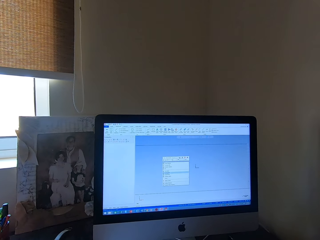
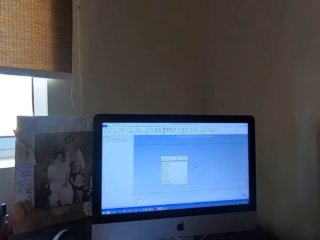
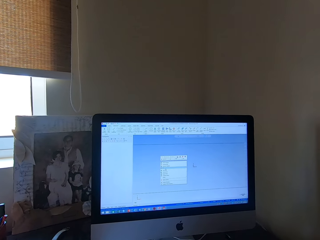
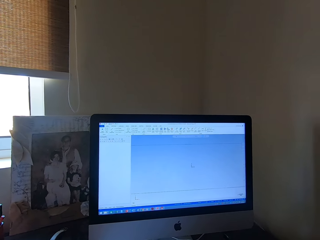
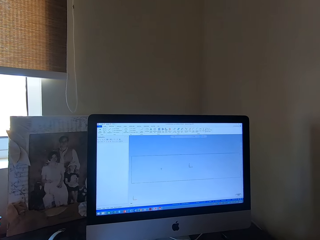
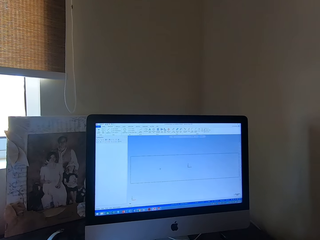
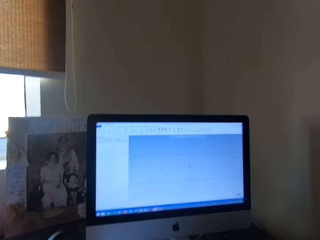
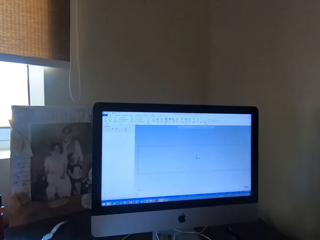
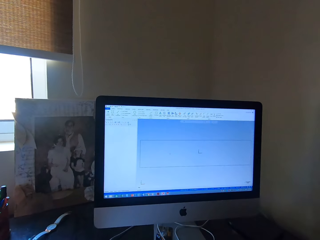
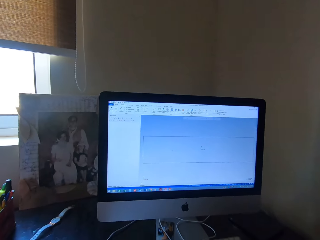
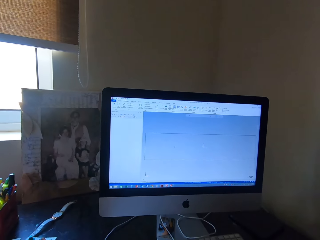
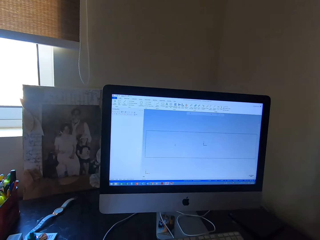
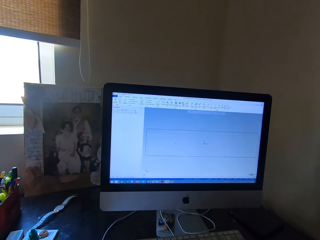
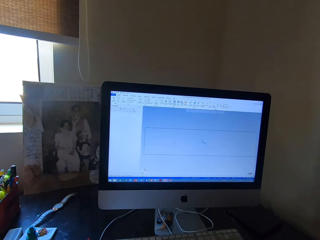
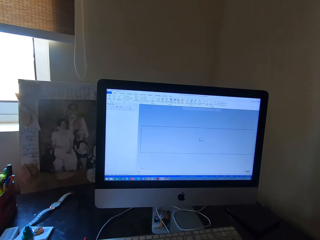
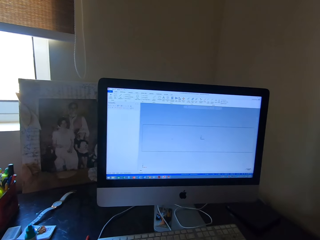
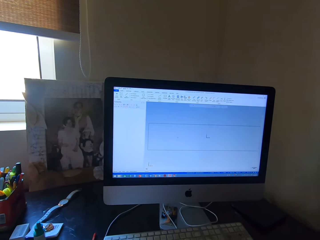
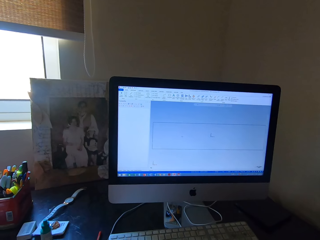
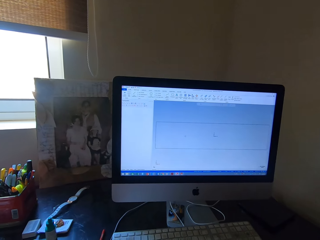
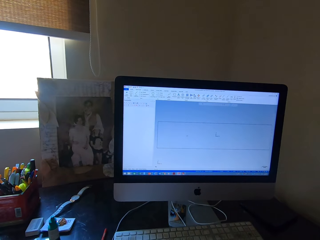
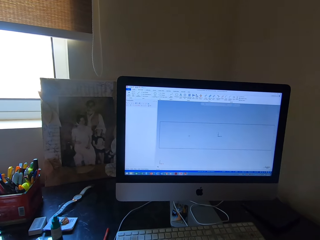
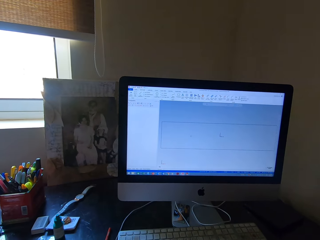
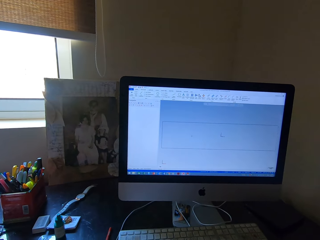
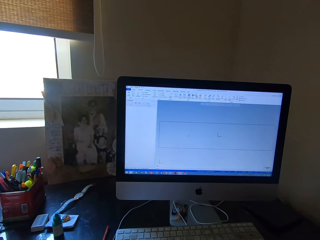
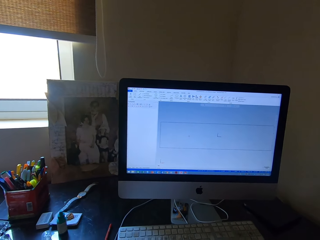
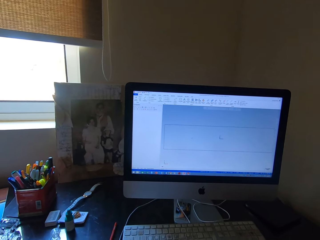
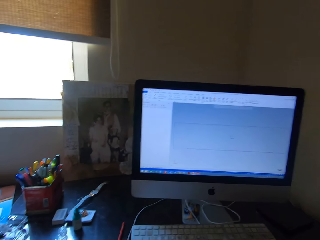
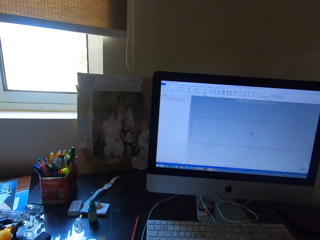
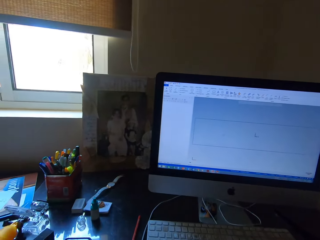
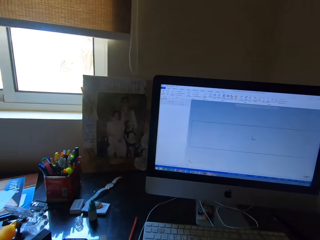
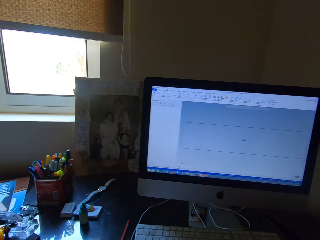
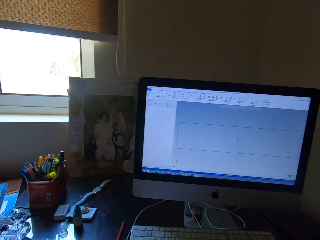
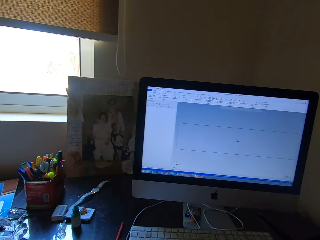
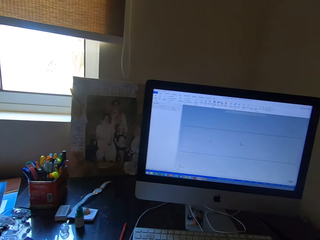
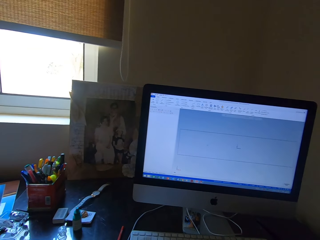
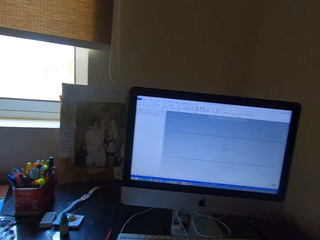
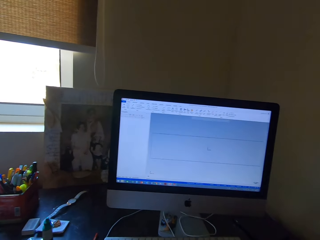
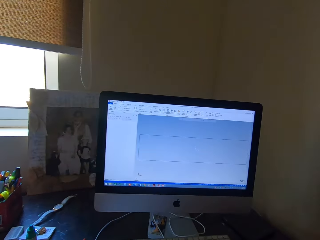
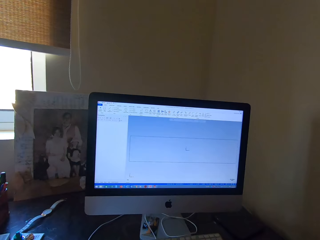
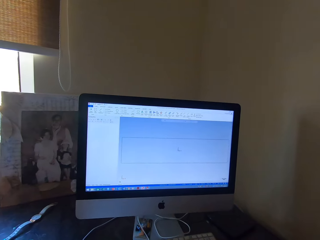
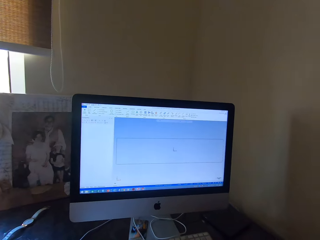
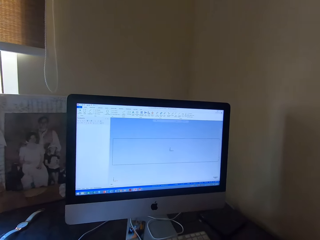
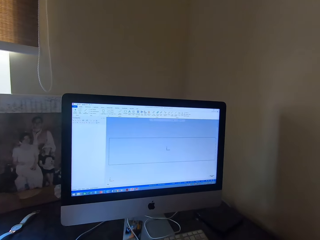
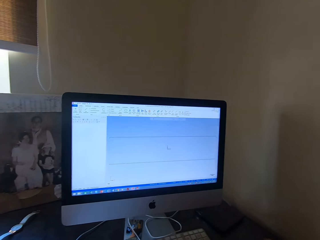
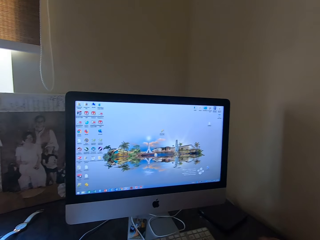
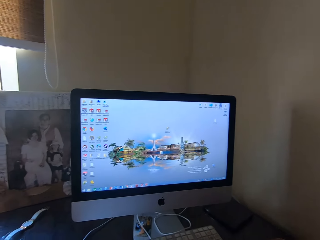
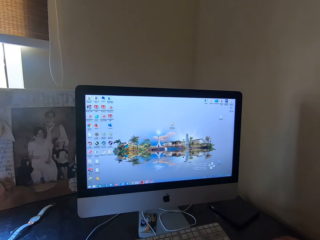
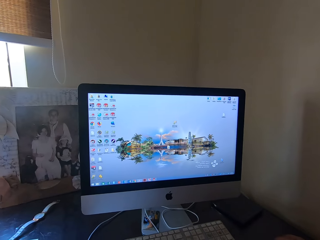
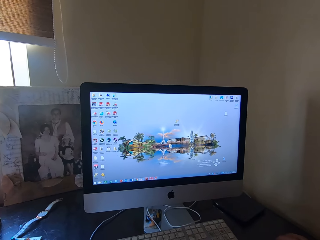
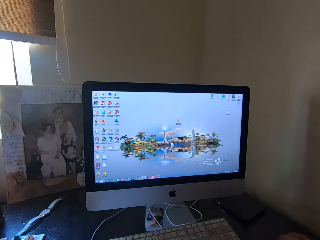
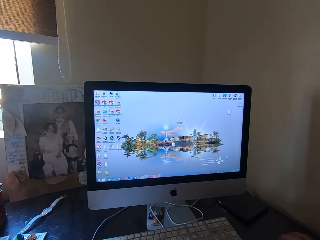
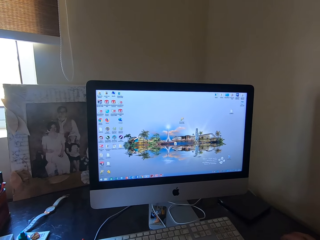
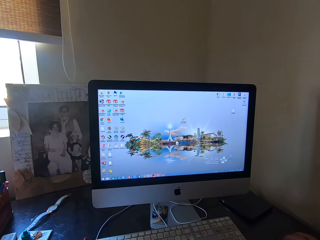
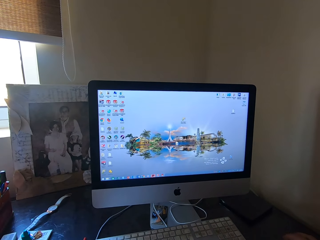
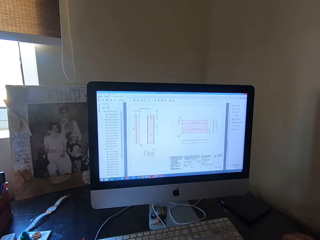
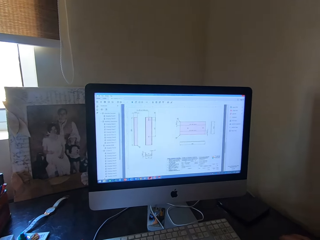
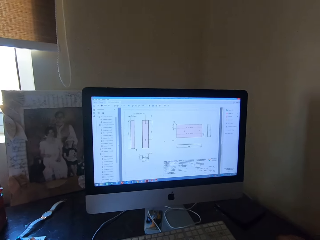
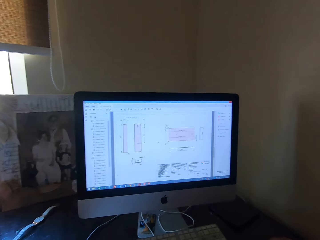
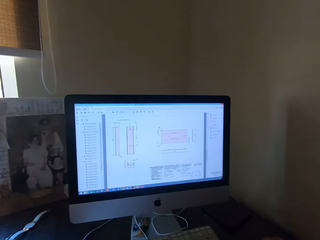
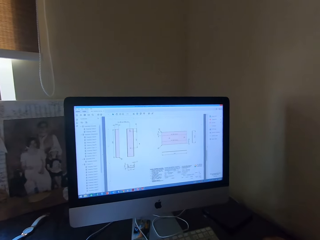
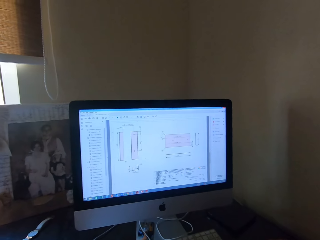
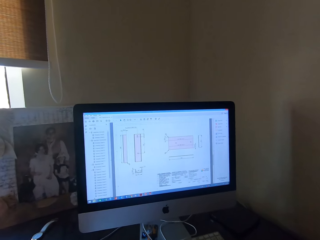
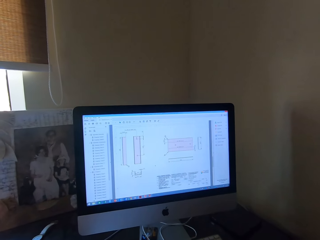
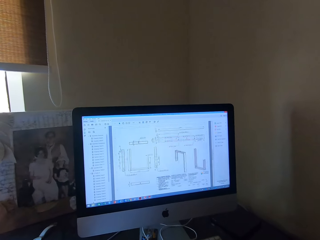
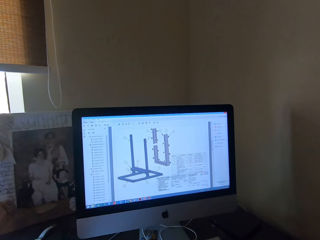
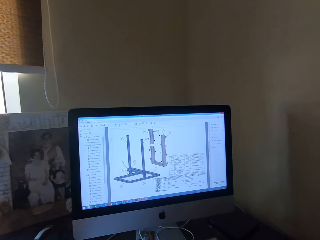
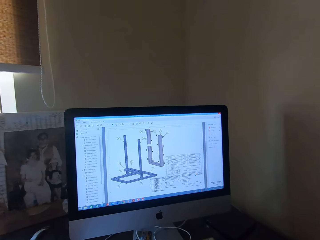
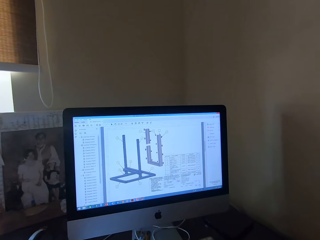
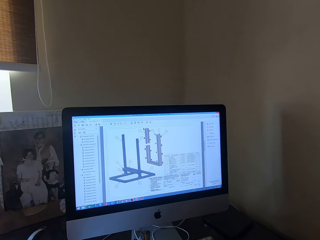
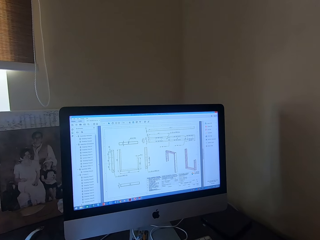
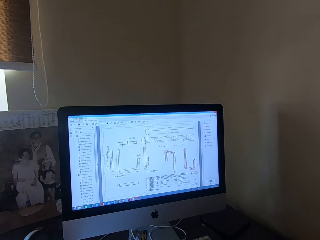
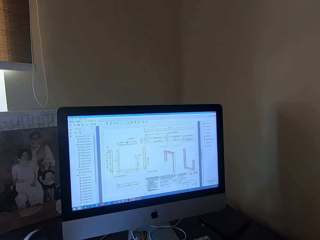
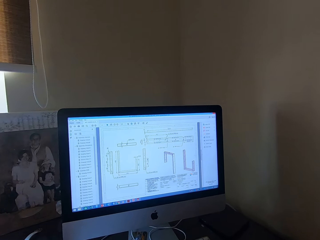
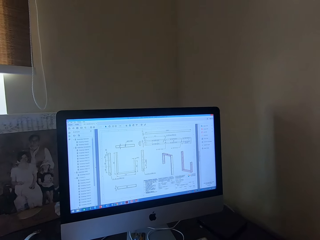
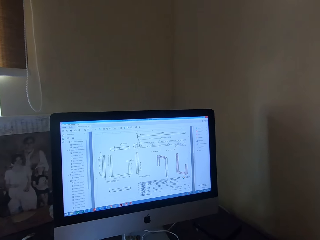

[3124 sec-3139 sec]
The camera wearer clicks on a file. They move. They return to Windows.

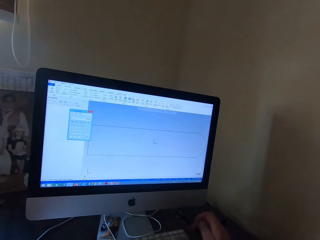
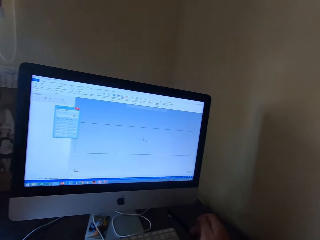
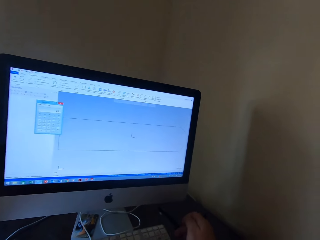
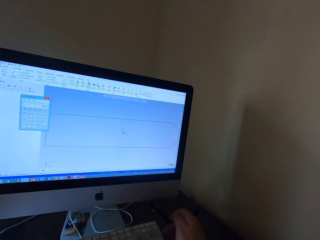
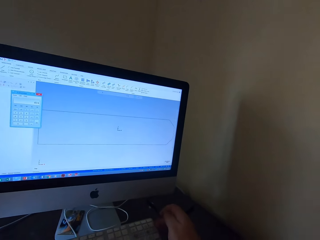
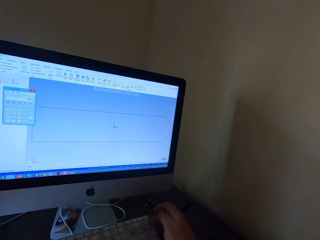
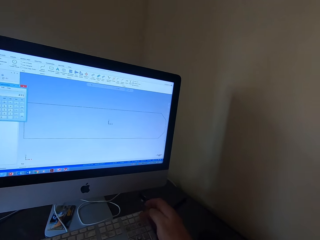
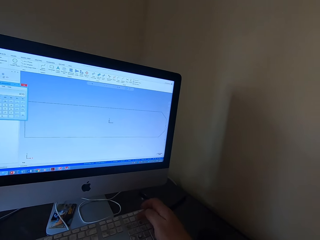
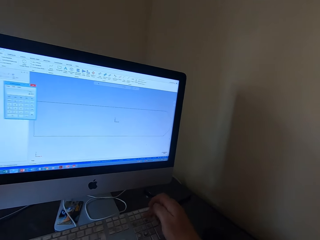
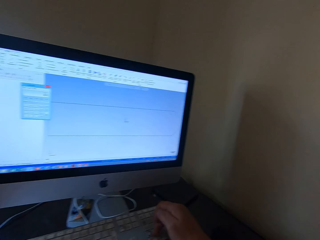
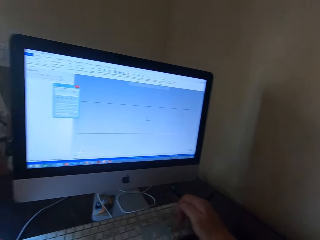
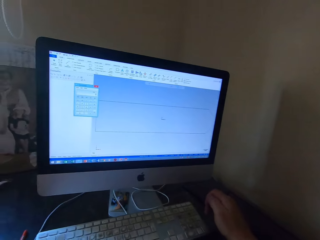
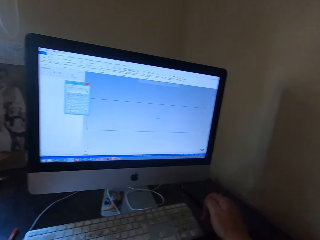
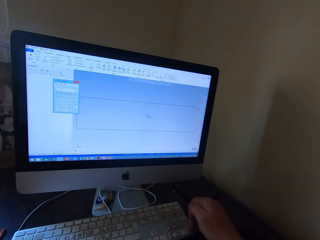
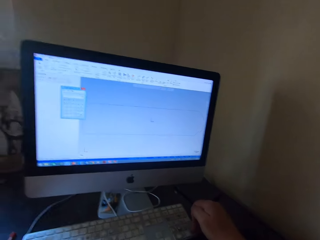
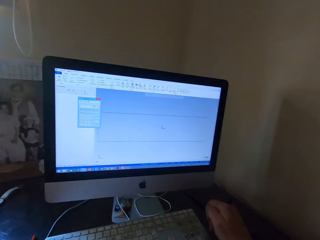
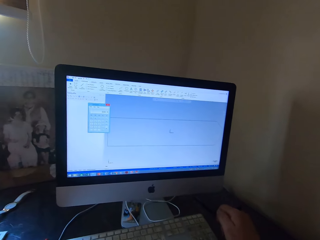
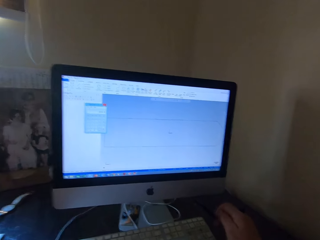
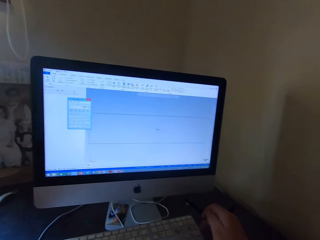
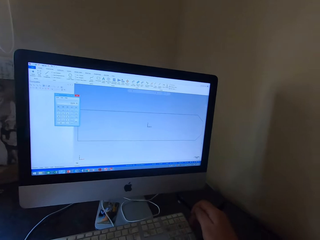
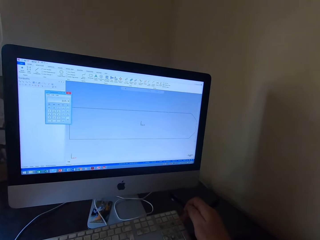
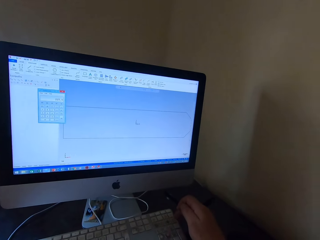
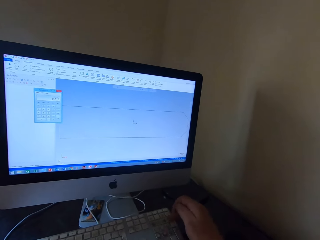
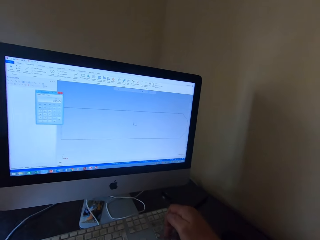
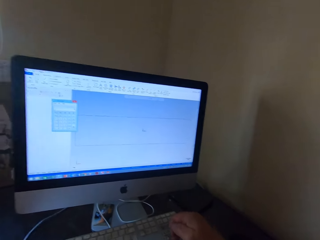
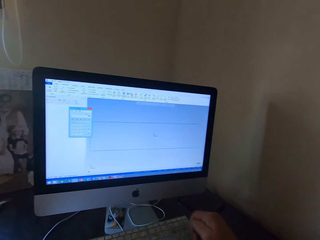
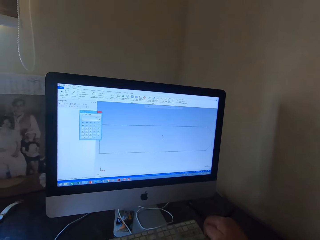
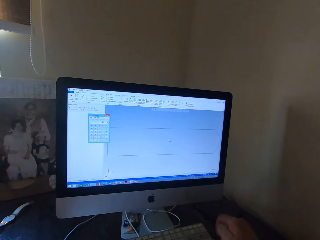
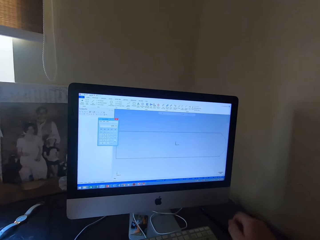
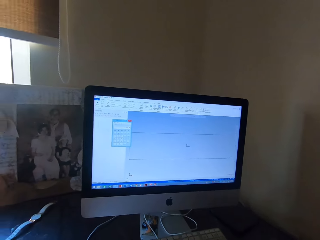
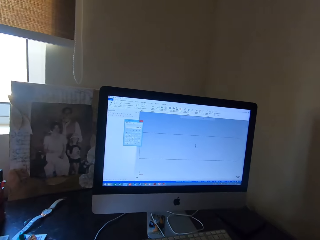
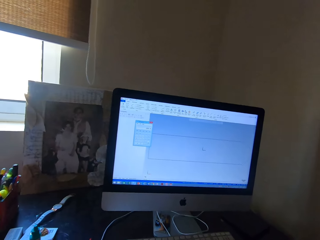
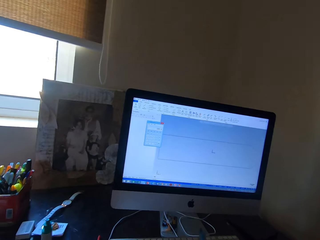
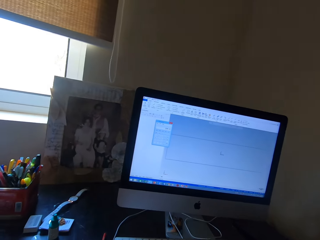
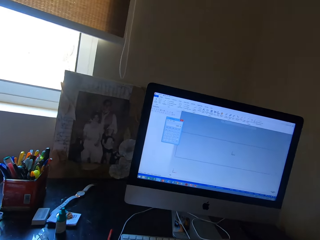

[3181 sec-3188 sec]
The camera wearer types on the computer keyboard.
